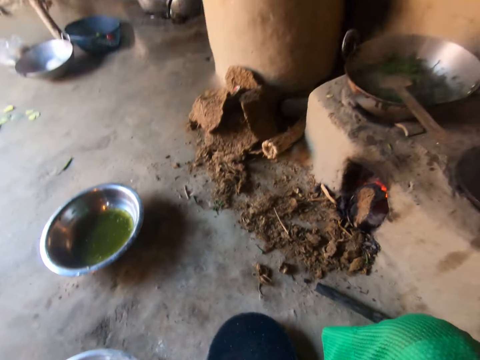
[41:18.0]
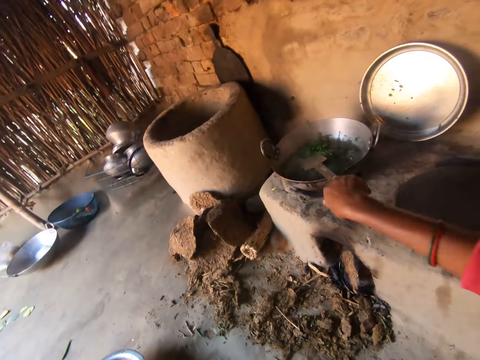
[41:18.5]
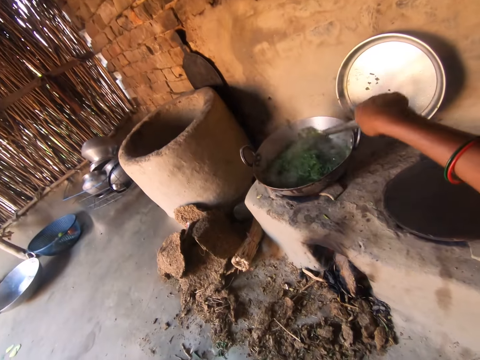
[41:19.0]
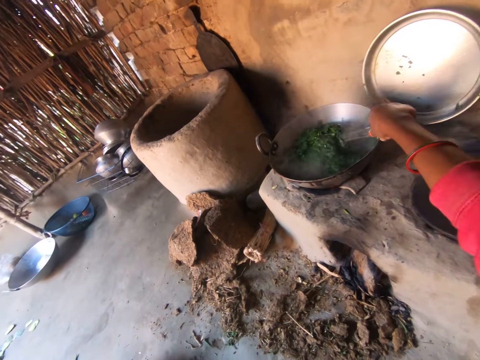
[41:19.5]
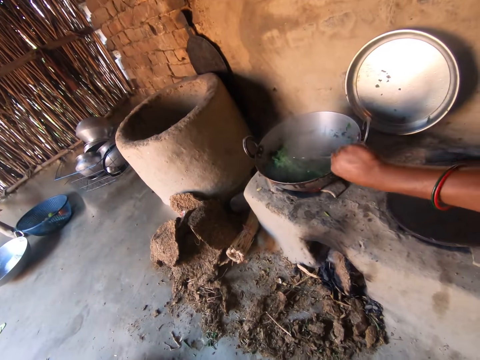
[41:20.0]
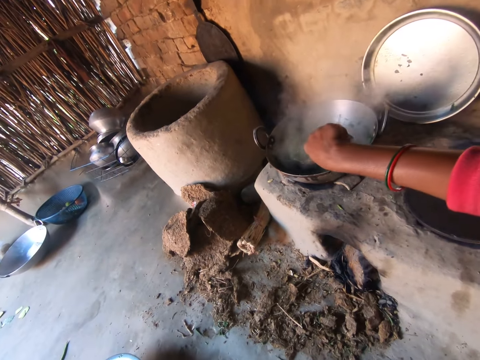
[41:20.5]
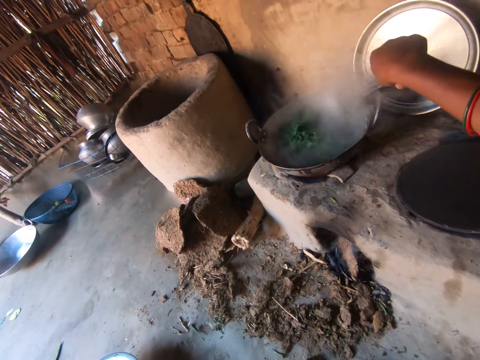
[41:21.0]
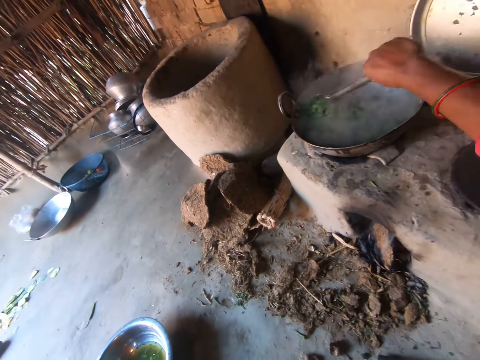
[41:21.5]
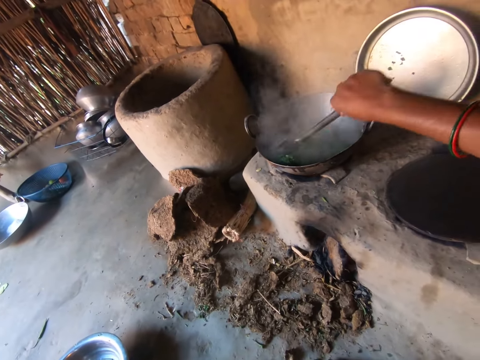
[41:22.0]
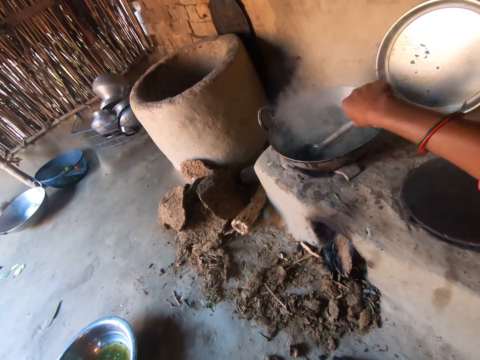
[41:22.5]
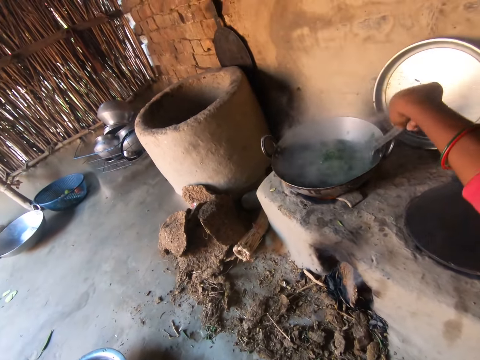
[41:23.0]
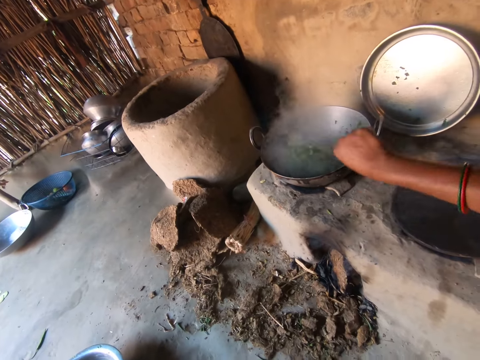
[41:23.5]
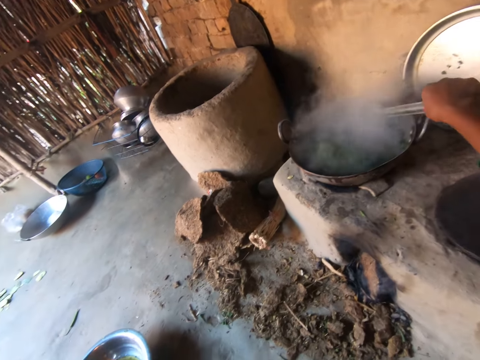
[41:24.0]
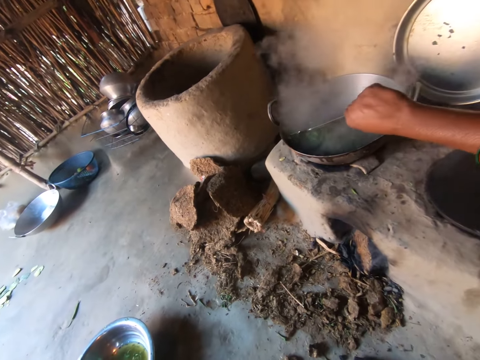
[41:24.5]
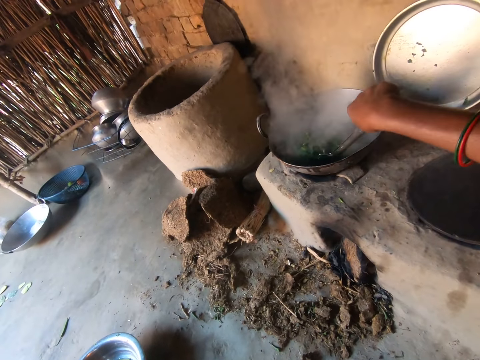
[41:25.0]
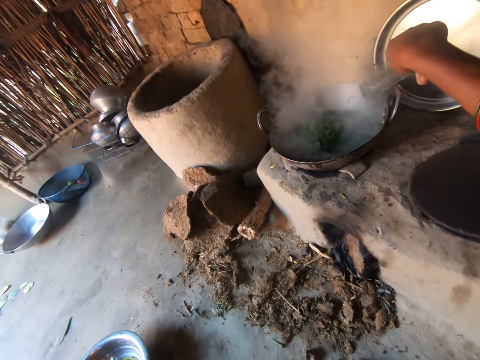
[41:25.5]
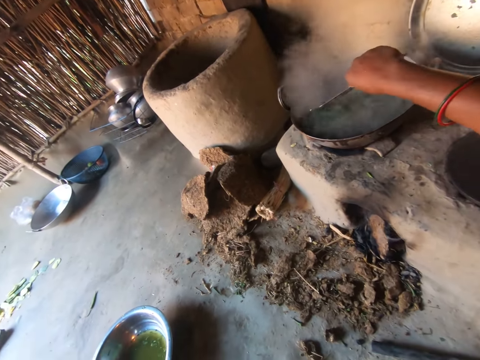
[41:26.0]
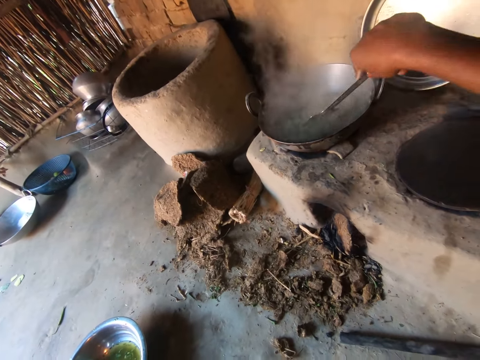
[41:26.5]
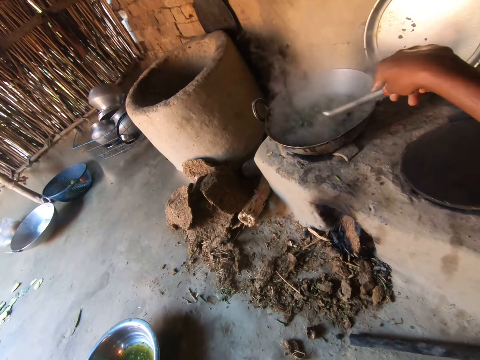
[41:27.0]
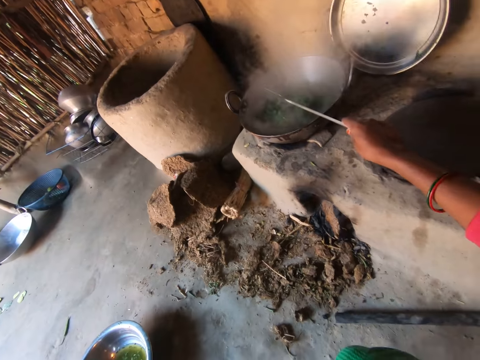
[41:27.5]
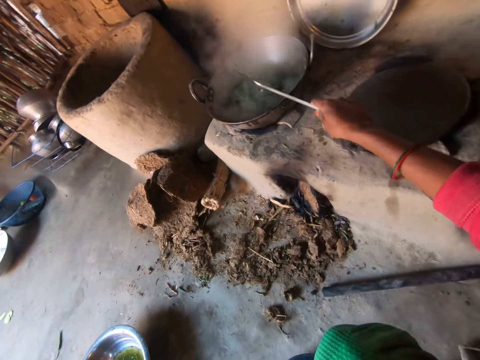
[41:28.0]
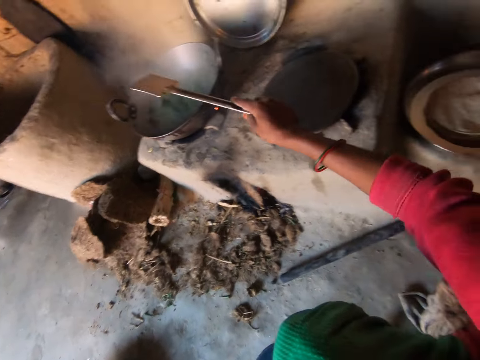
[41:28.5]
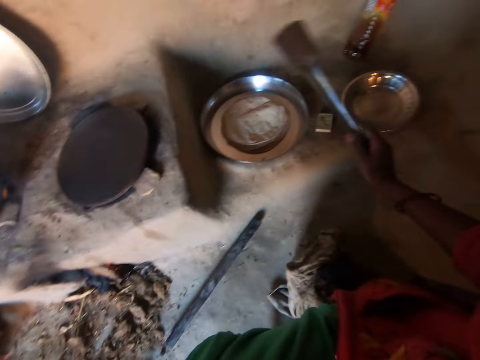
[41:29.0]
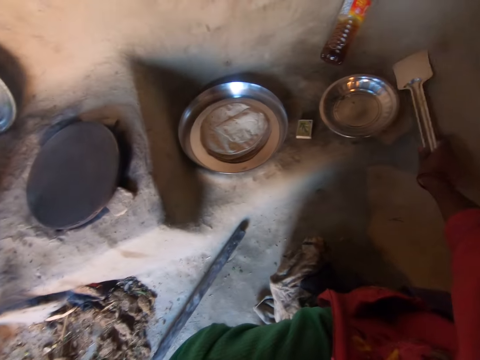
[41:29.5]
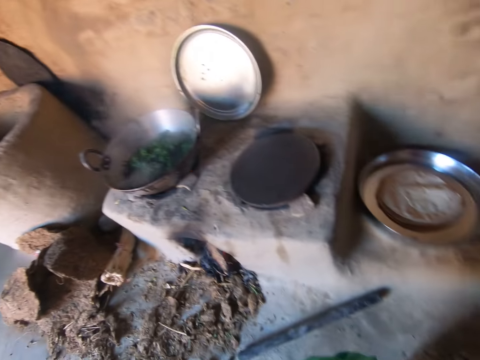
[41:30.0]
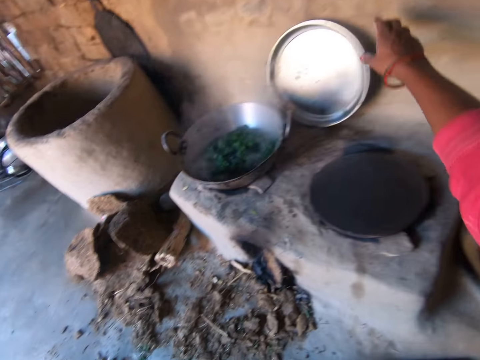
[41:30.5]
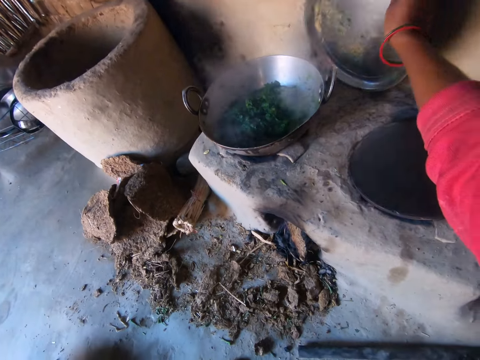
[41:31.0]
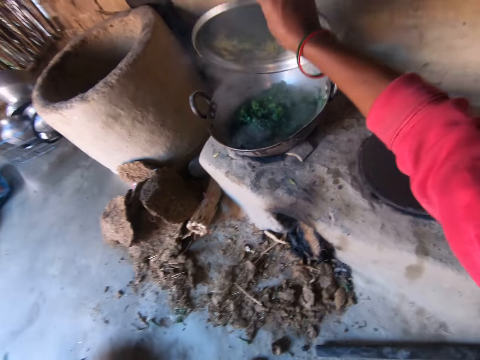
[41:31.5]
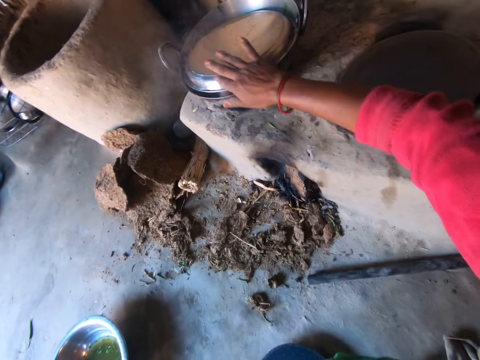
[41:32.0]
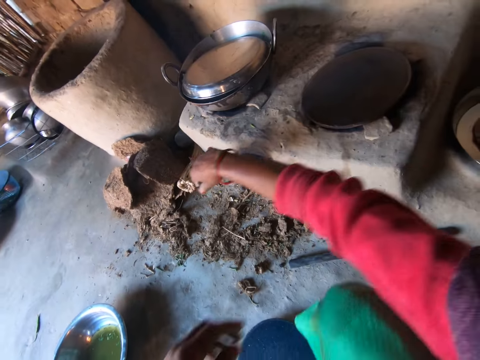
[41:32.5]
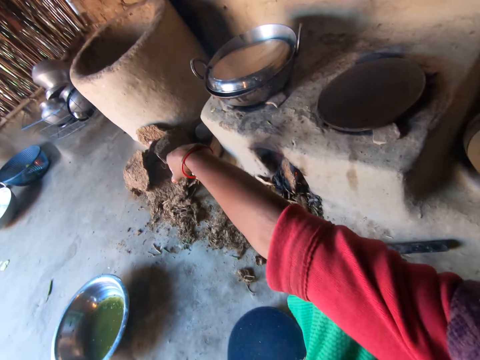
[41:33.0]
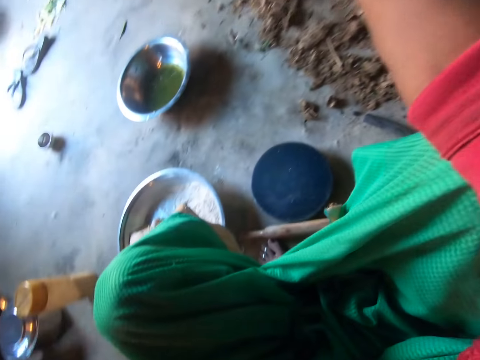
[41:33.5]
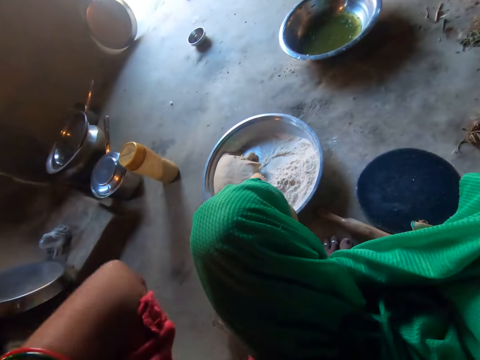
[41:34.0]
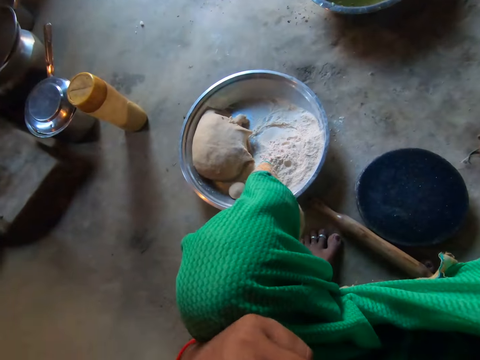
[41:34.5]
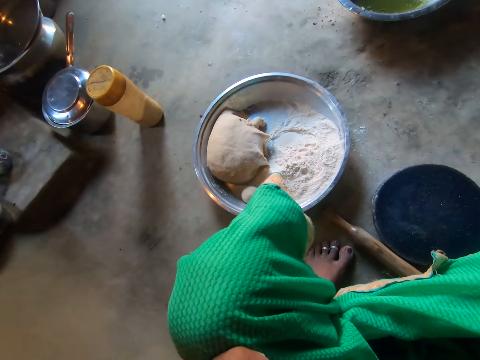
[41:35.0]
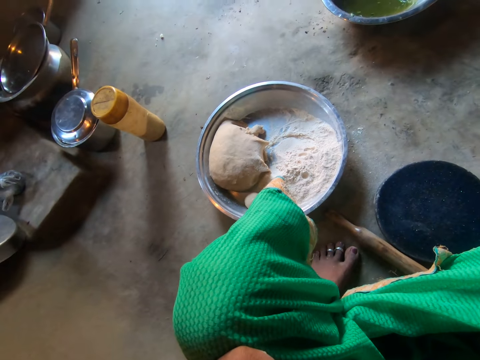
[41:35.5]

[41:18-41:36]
The camera wearer carries the spoon or spatula in her pot or pan with her right hand. She stirs the vegetables in the pot with the spoon. She mixes the vegetables in the pan with the spatula repeatedly. She hits the spatula on the pan. She drops the spoon on the floor. She takes the pot cover with her right hand and covers the pot with the cover. She adjusts the right hand sleeve of her clothes with her left hand. She pulls a cloth.

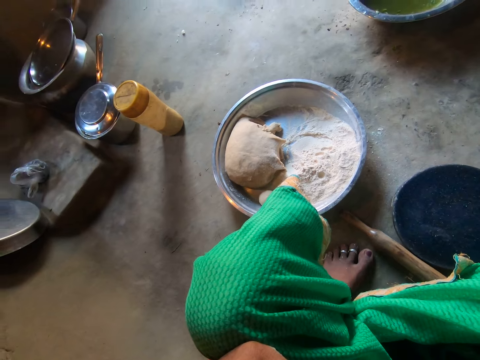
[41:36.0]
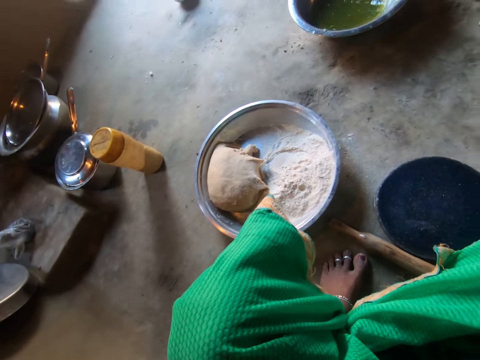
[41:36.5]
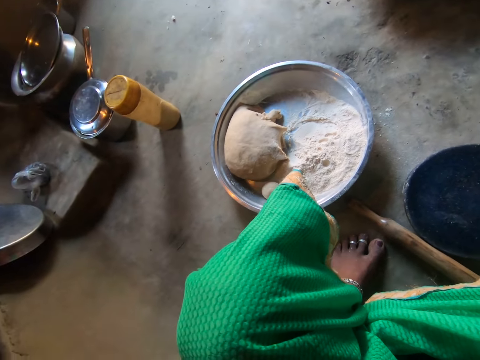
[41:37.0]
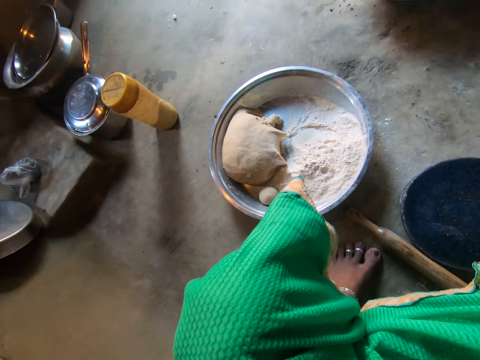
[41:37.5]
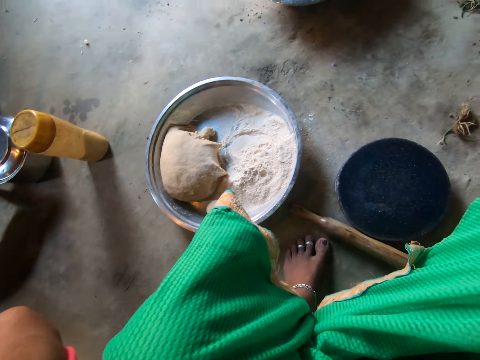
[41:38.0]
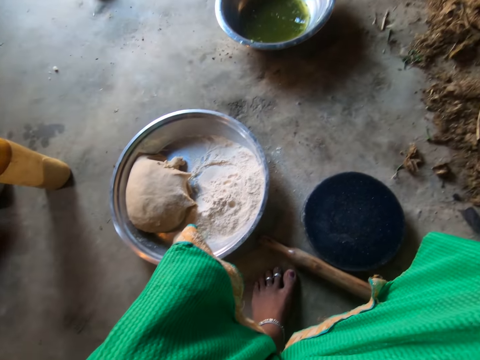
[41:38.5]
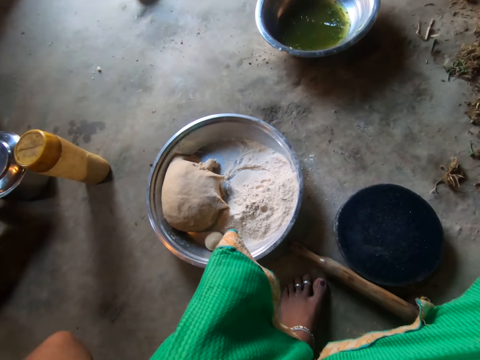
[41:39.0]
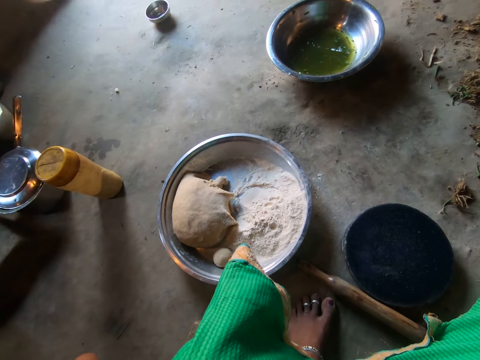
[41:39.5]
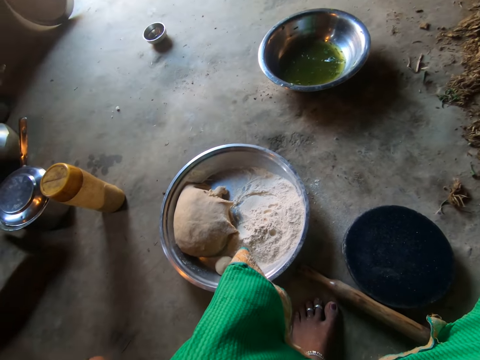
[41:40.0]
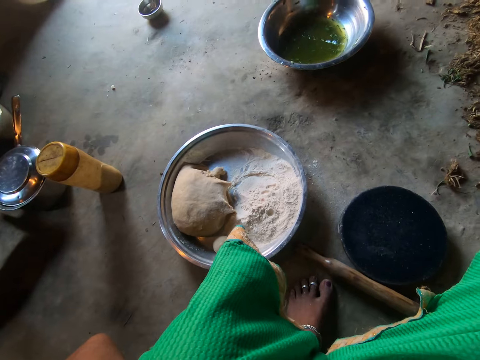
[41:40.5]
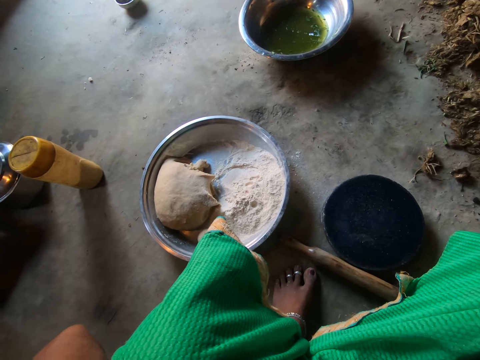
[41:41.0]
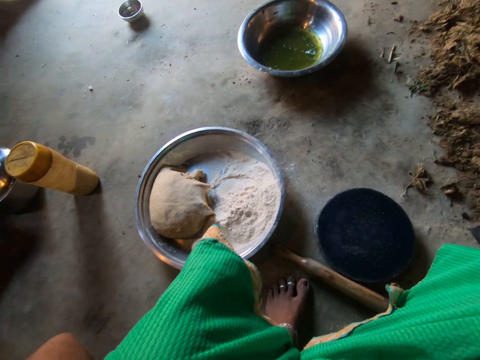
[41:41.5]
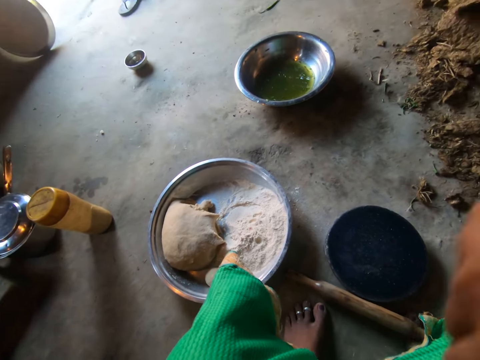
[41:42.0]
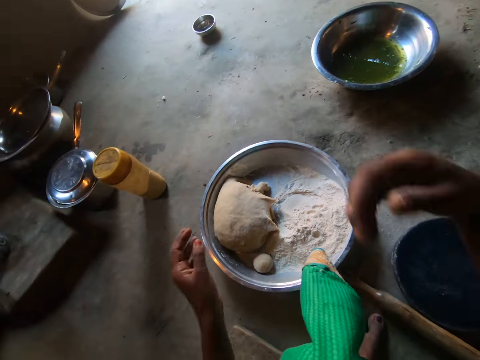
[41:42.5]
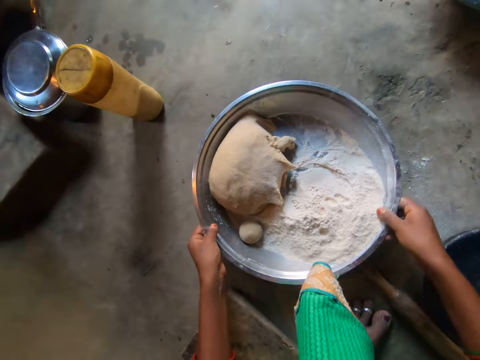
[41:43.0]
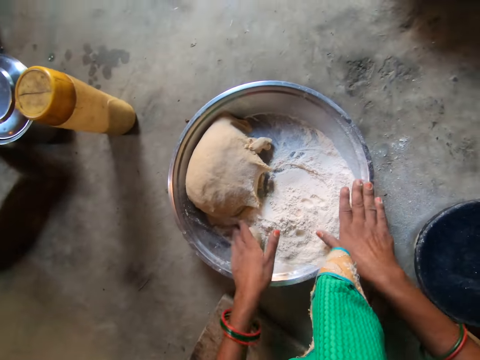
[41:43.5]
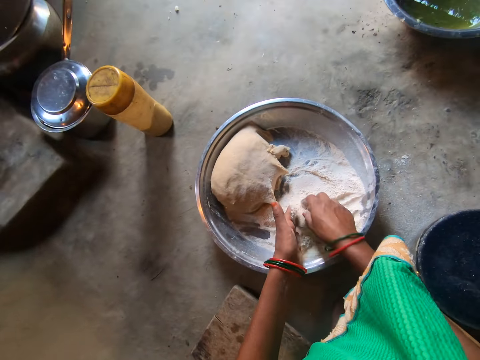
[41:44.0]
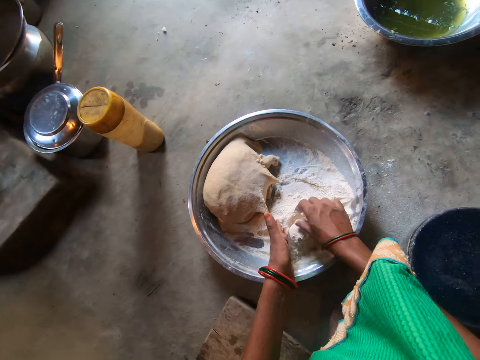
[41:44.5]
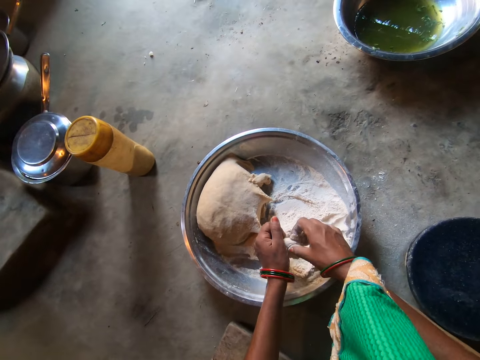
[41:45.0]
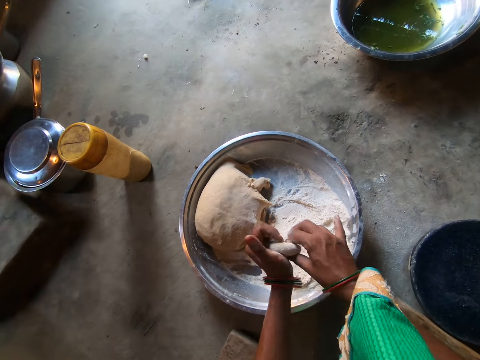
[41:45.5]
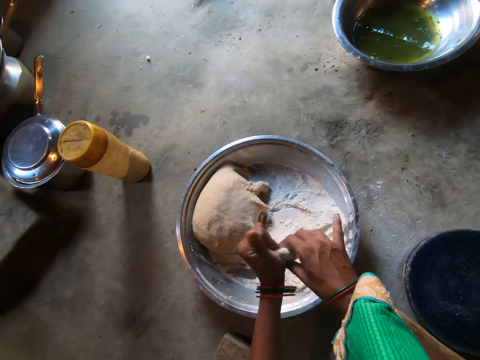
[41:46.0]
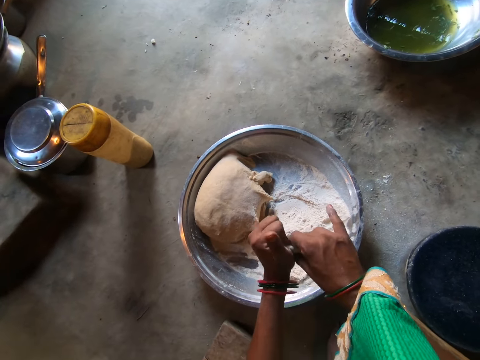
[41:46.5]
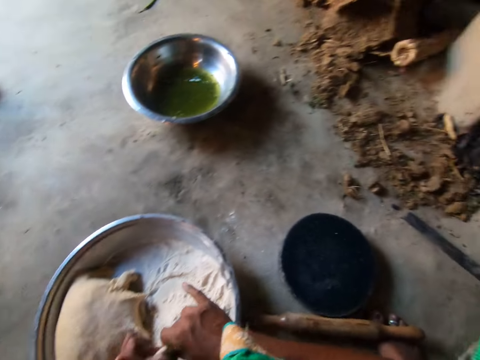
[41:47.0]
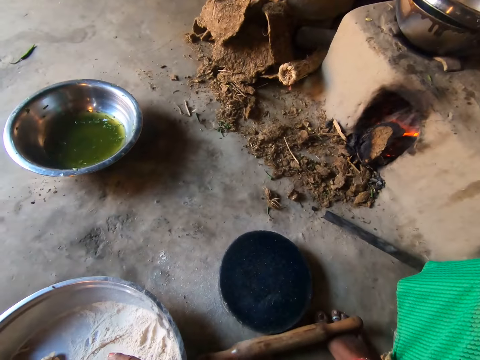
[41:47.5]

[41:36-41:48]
The camera wearer pulls a basin. She adjusts the tray on the floor with both hands. She takes flour on the tray with her right hand and takes the ball of dough on the tray with her left hand. She mixes the dough with the flour. She flattens the dough with both hands. She kneads the dough.
